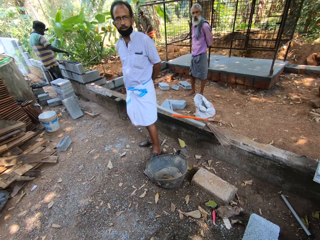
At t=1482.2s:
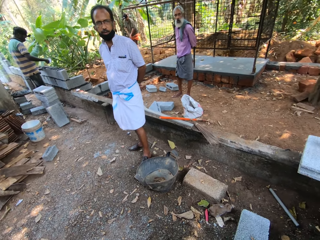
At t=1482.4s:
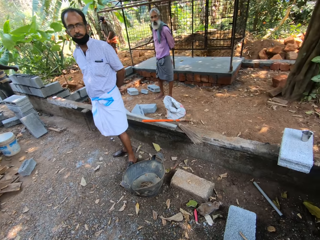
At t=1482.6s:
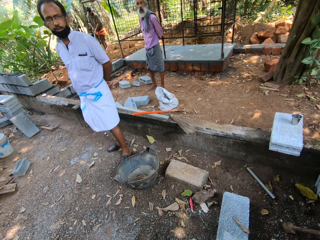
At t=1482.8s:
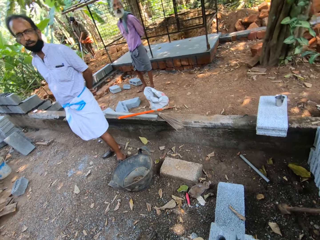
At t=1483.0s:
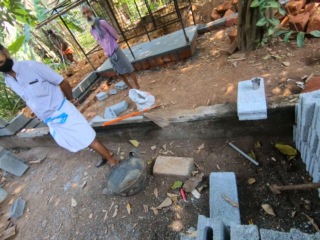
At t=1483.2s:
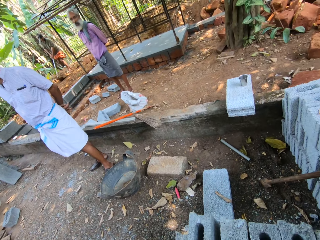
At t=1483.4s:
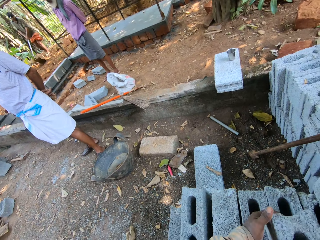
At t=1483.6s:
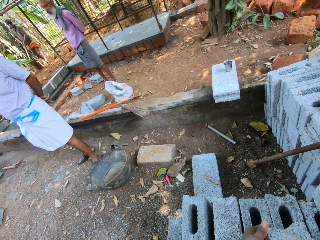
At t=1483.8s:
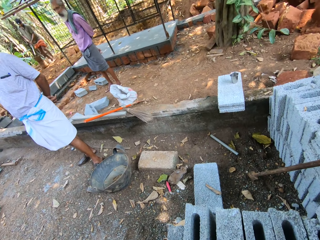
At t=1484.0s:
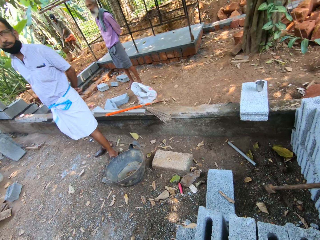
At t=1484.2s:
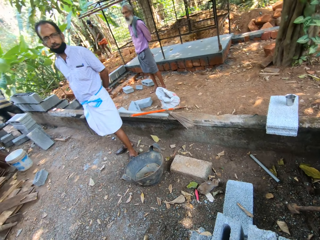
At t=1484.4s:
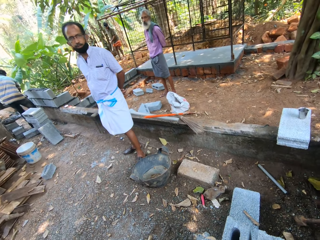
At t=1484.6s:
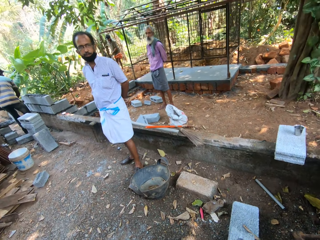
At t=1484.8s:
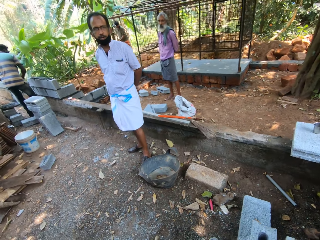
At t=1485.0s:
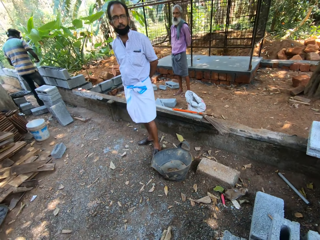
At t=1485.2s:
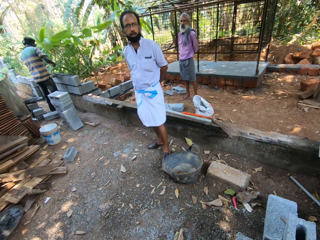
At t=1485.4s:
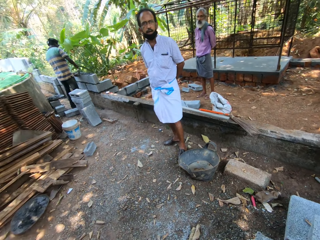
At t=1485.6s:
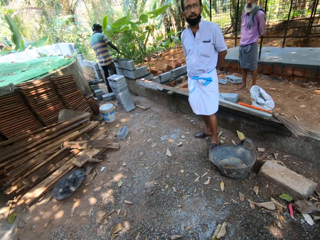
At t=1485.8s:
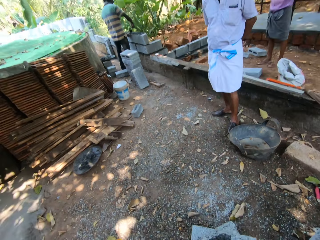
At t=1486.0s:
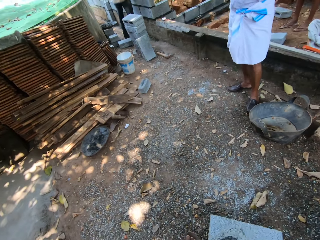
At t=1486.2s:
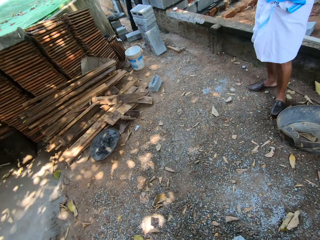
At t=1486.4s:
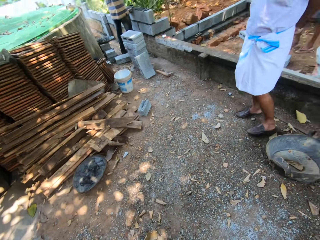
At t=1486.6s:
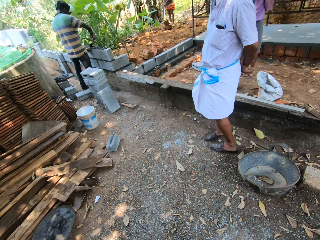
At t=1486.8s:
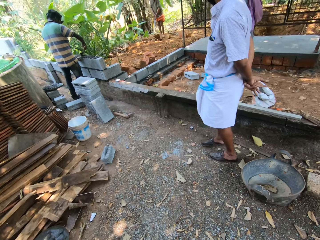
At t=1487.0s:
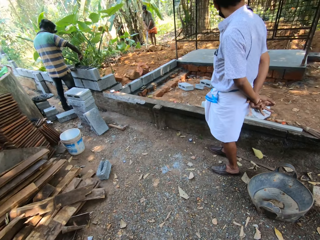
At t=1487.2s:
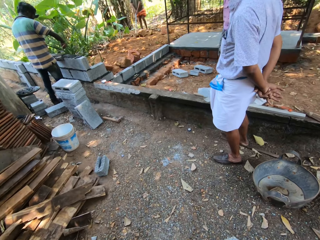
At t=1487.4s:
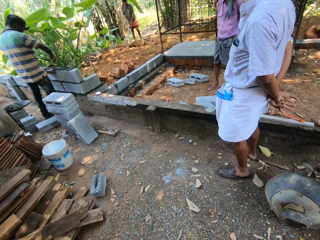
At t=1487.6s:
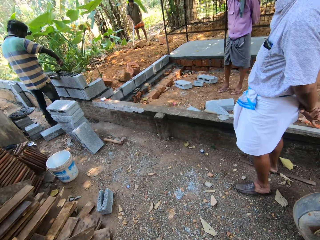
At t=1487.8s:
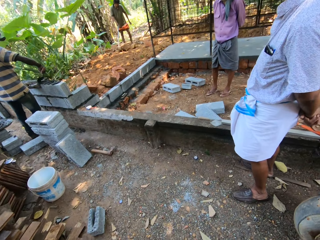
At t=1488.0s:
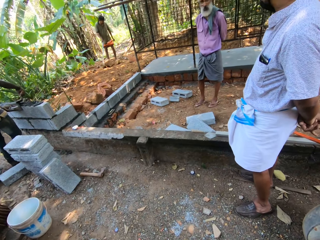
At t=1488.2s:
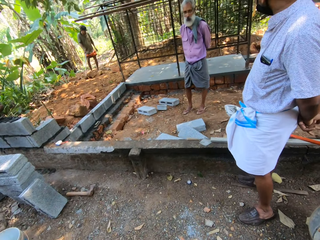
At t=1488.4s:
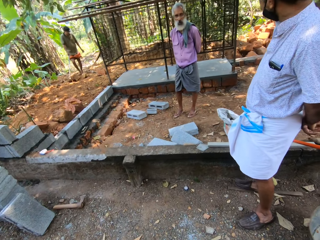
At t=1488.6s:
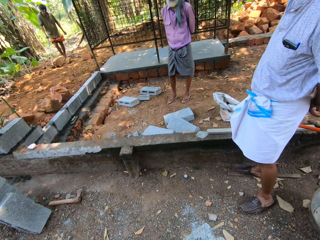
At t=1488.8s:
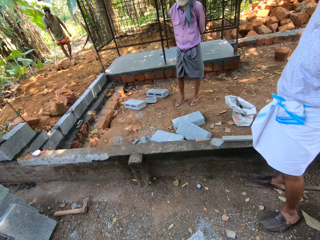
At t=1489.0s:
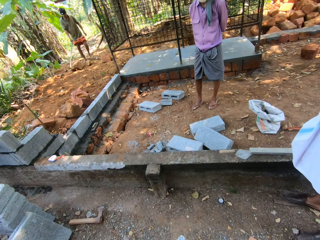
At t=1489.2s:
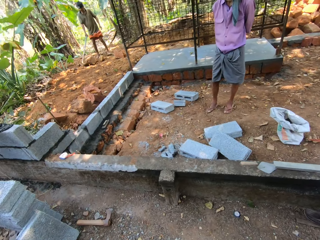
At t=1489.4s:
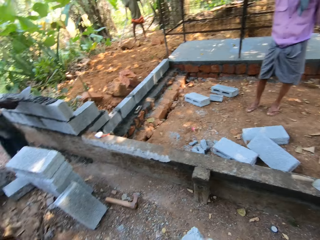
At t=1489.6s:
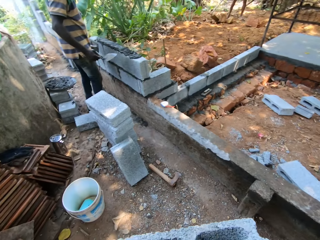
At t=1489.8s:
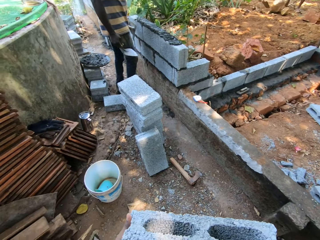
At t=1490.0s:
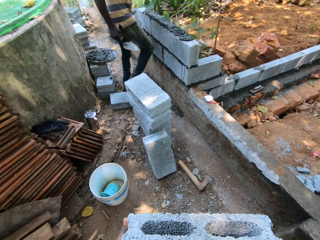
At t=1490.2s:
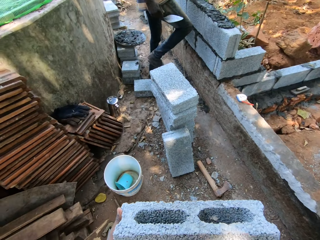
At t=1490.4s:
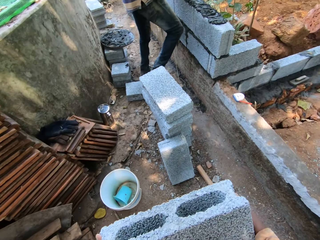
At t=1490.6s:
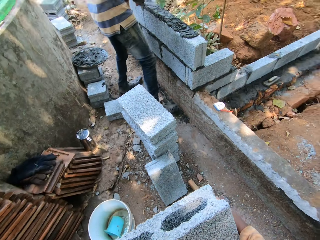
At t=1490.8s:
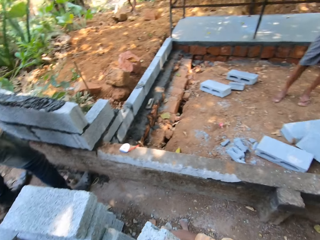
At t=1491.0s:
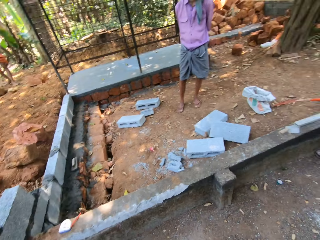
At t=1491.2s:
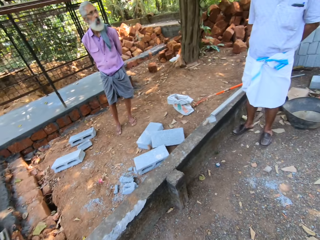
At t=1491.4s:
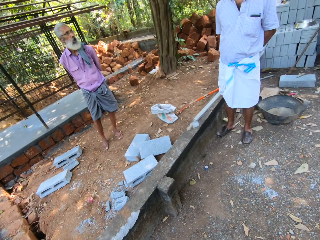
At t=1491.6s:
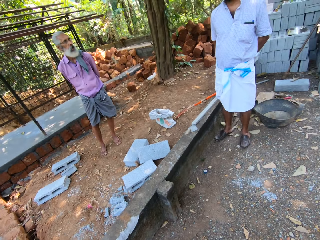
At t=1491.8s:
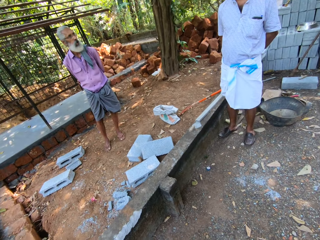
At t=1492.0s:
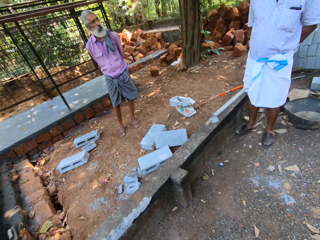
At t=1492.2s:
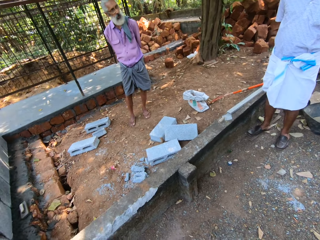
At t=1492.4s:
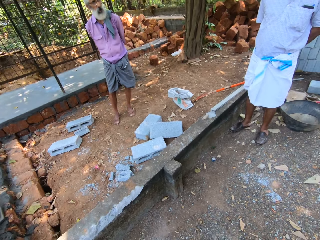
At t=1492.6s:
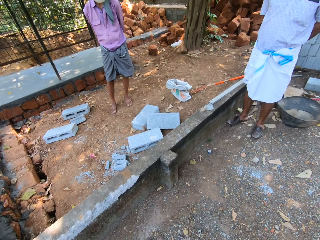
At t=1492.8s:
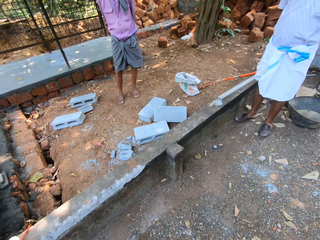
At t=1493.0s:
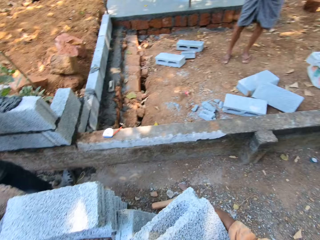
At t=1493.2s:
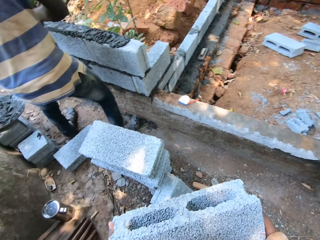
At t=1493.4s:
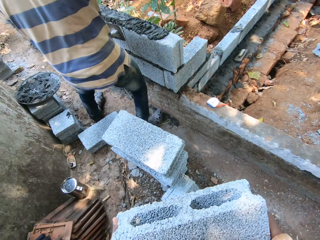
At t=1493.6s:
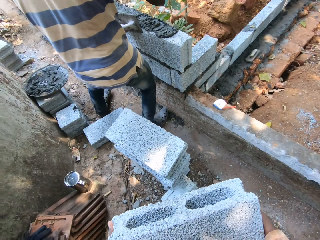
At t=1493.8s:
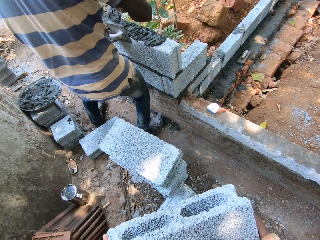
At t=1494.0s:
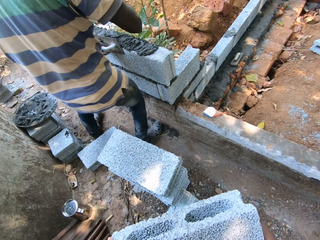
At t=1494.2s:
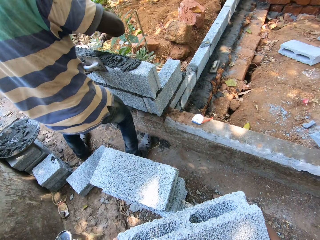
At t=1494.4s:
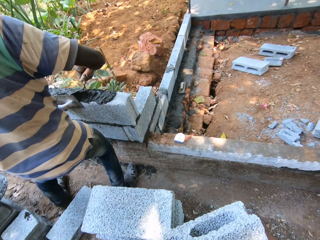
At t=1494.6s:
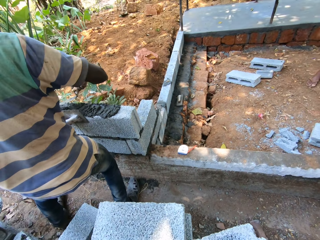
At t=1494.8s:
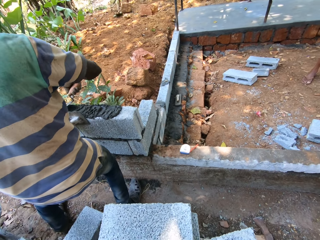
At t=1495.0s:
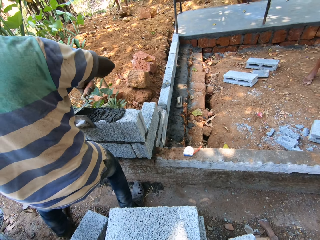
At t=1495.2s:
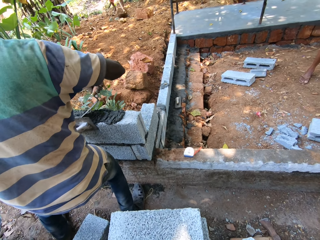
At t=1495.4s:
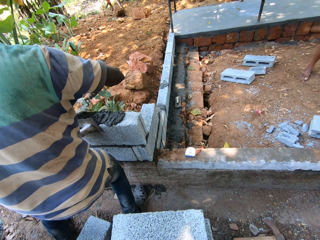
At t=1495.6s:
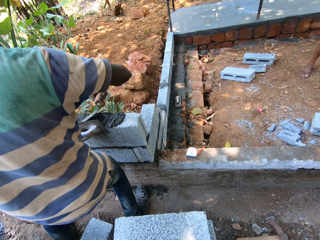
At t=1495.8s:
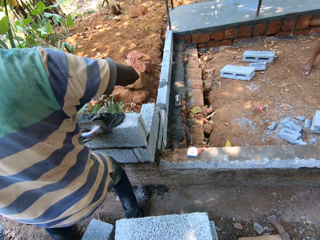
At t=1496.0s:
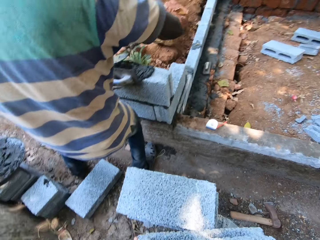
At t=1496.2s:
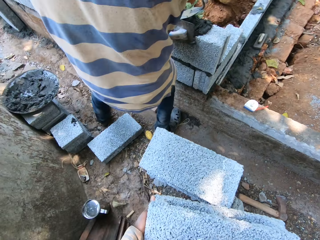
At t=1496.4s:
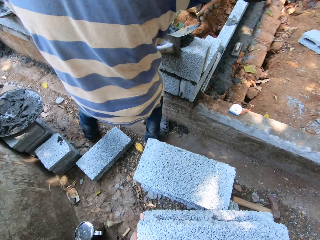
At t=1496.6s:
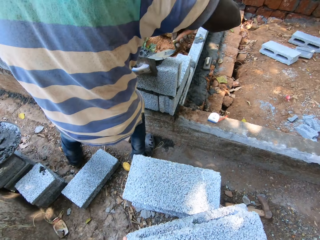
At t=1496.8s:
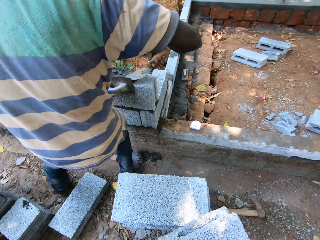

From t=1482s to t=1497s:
The camera wearer lifts a block from the stack of blocks on the ground with both hands. A man spreads cement mortar on the wall with the trowel in his right hand. The camera wearer walks. Another man holds the hoe with his right hand. The camera wearer looks around. The first man places the wooden float in his left hand by the wall and spreads the cement mortar on the wall with the trowel in his right hand.

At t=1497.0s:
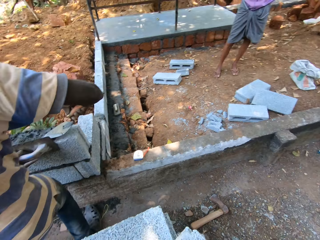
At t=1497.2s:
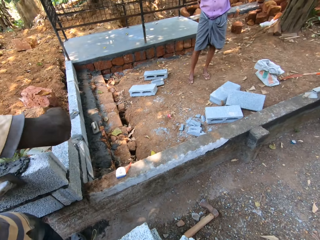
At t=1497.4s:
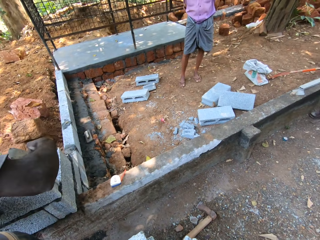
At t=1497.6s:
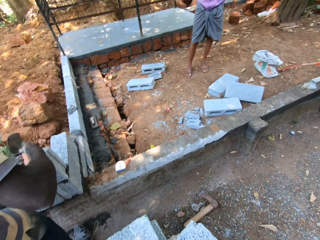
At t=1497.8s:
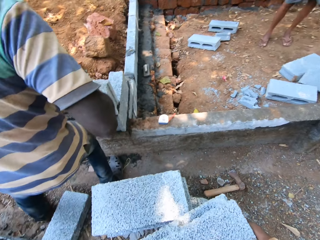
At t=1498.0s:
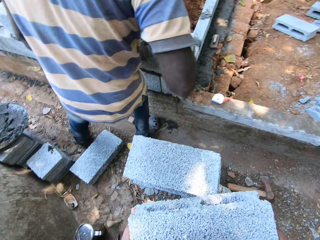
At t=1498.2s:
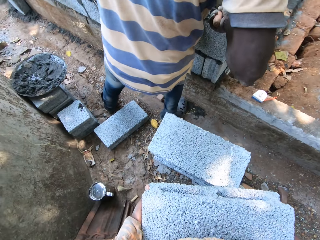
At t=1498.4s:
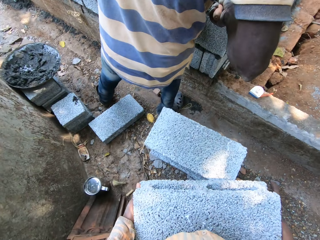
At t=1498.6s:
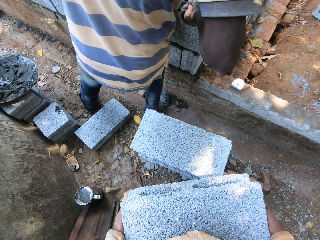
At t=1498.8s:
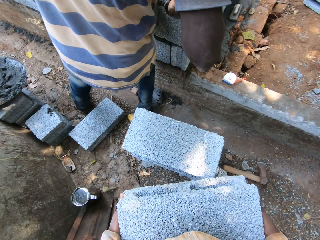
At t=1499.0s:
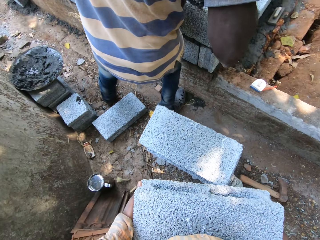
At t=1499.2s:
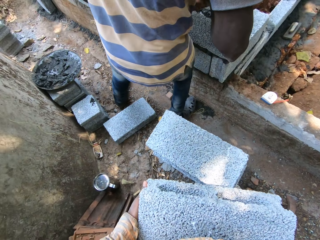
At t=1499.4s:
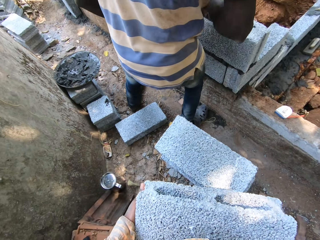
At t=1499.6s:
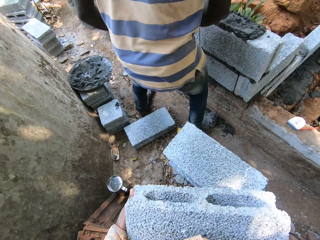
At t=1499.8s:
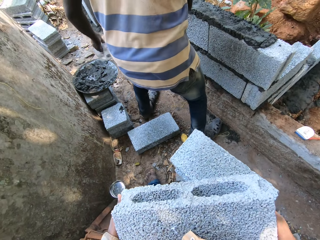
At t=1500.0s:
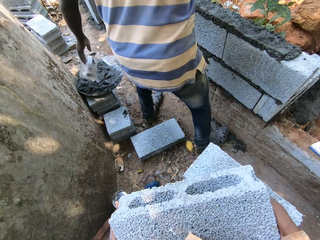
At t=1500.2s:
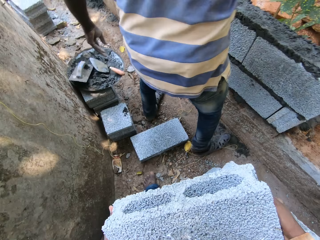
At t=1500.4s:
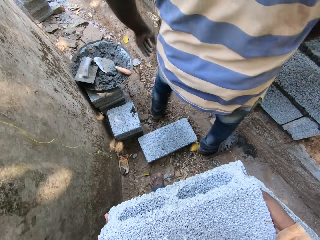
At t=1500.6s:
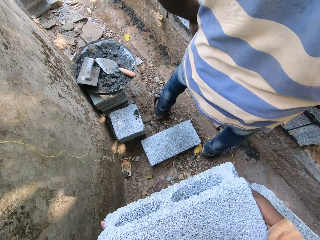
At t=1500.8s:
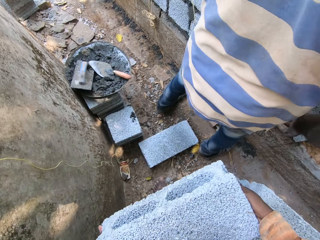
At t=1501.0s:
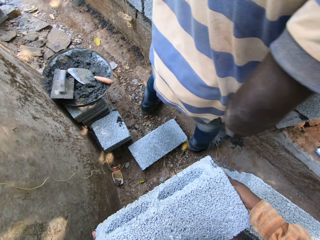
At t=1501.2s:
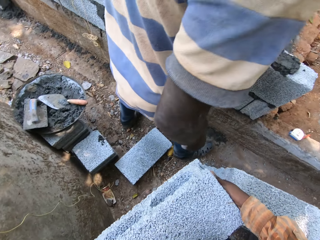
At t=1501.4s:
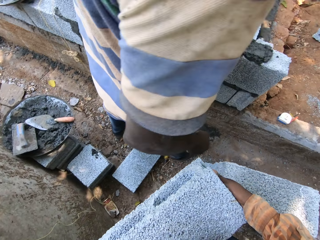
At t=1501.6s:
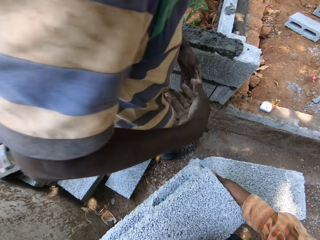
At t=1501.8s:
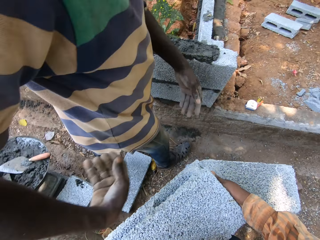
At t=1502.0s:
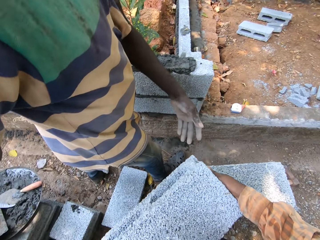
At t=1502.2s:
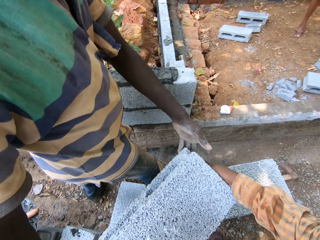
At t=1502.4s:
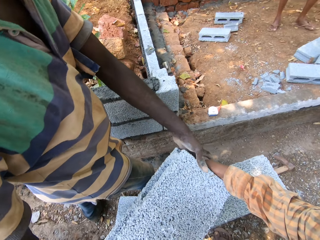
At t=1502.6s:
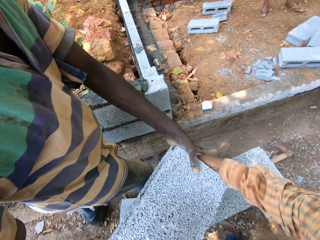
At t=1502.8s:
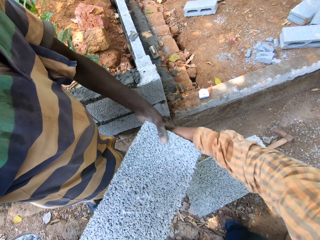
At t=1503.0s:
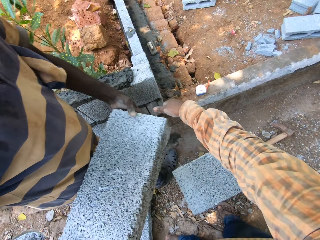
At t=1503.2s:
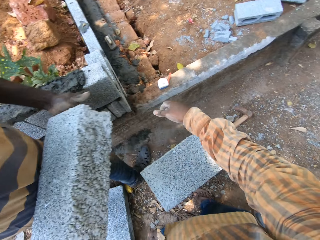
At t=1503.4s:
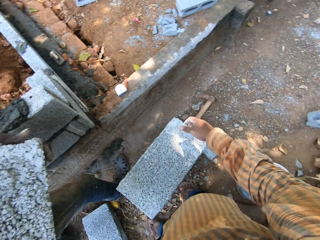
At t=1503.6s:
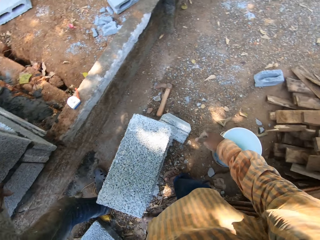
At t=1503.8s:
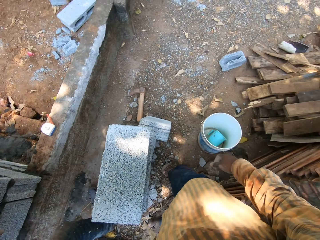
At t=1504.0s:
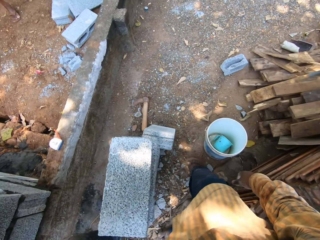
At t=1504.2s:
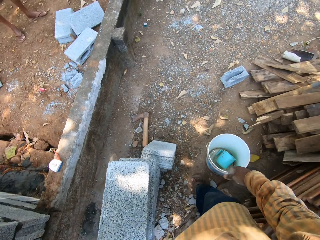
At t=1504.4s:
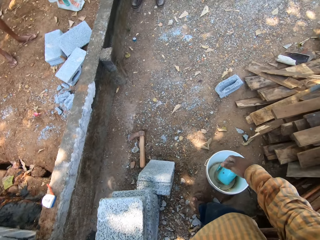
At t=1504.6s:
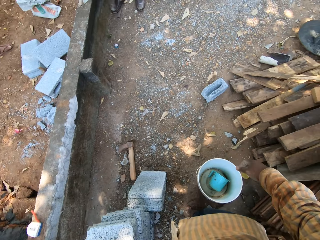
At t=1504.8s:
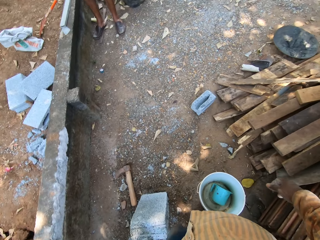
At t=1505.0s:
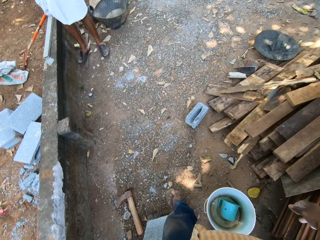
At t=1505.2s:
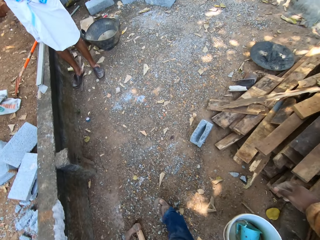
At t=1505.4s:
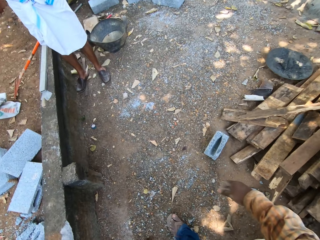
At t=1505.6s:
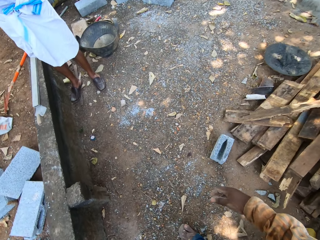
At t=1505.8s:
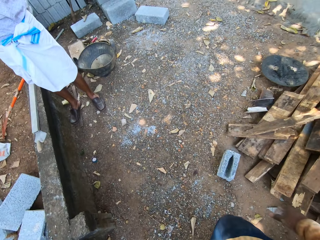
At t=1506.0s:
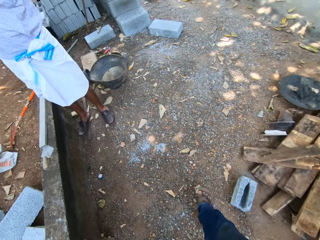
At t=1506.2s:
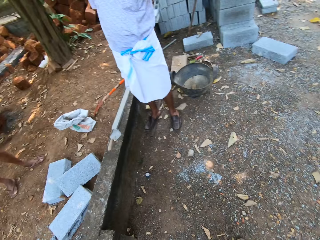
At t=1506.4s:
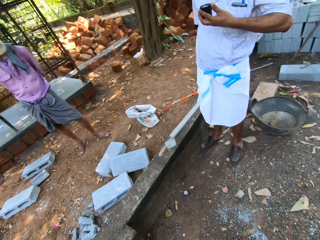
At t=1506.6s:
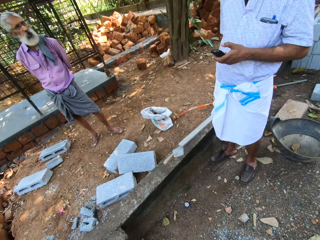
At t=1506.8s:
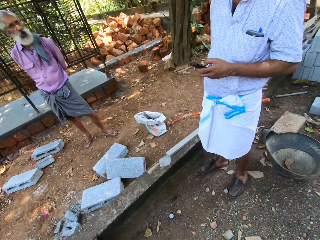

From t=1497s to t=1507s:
The man places the wooden float in his left hand into the pan on the stack of blocks and places the trowel in his right hand into the pan on the stack of blocks. The man takes the concrete block from both of the camera wearer's hands with both hands. The camera wearer walks.